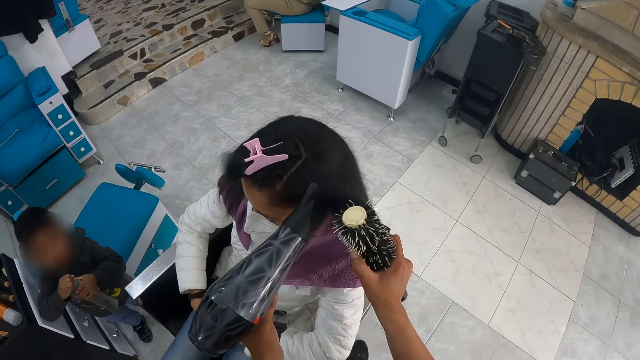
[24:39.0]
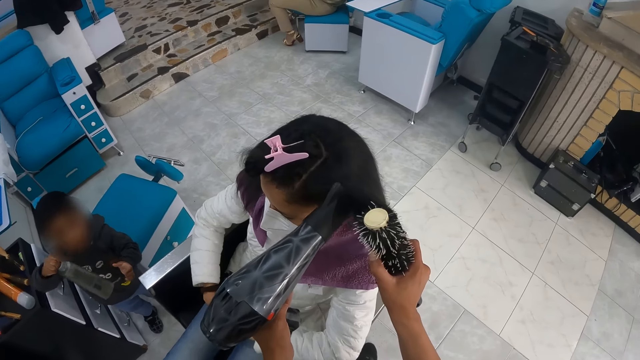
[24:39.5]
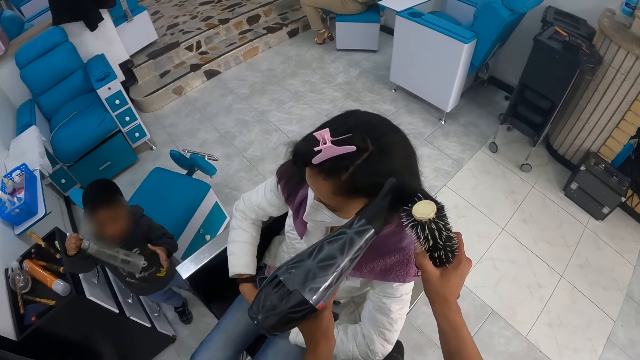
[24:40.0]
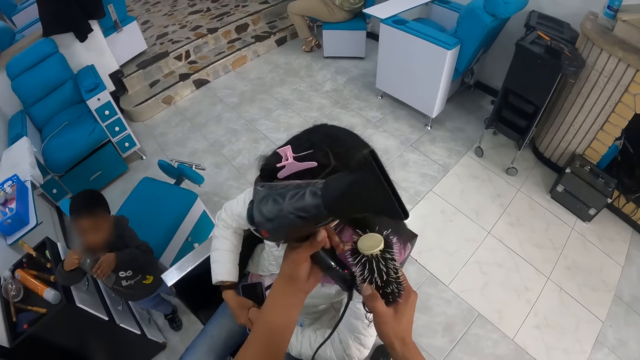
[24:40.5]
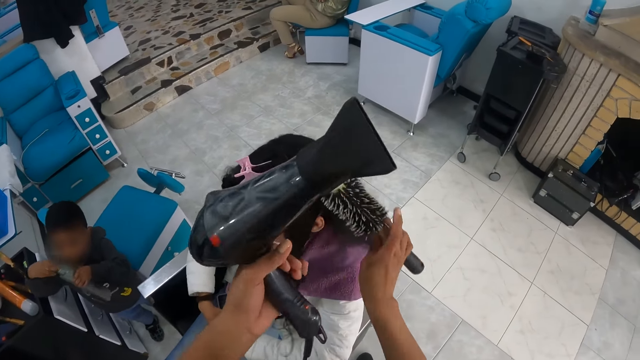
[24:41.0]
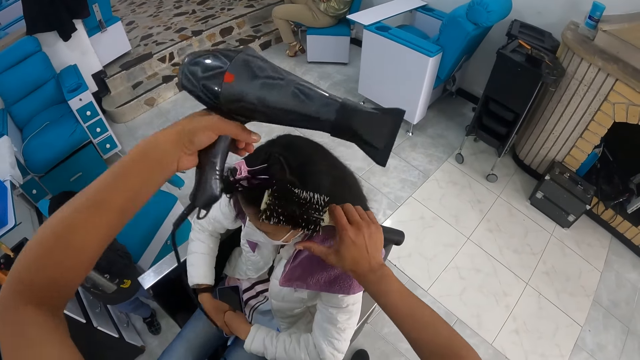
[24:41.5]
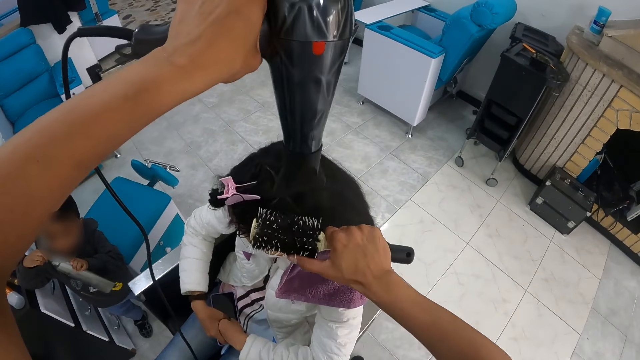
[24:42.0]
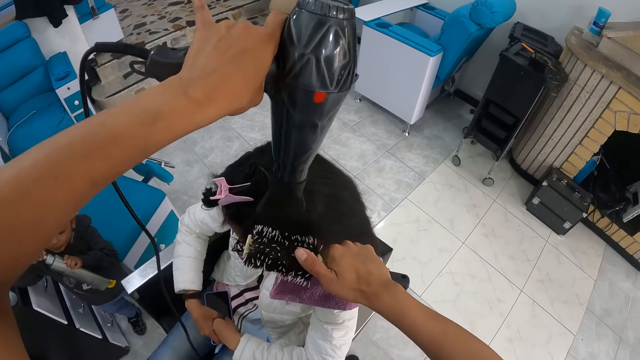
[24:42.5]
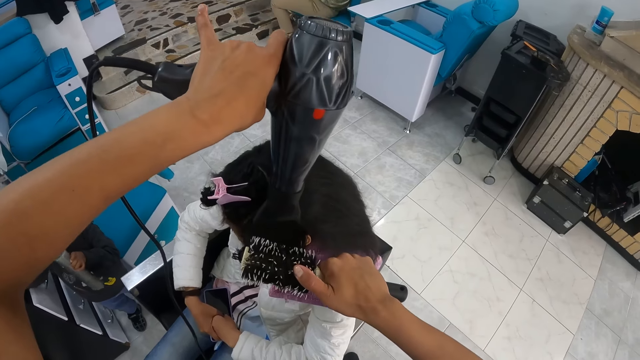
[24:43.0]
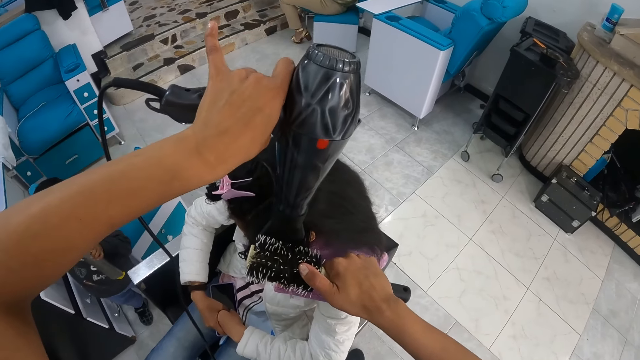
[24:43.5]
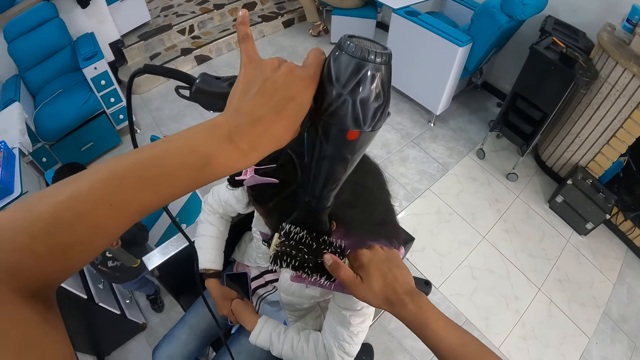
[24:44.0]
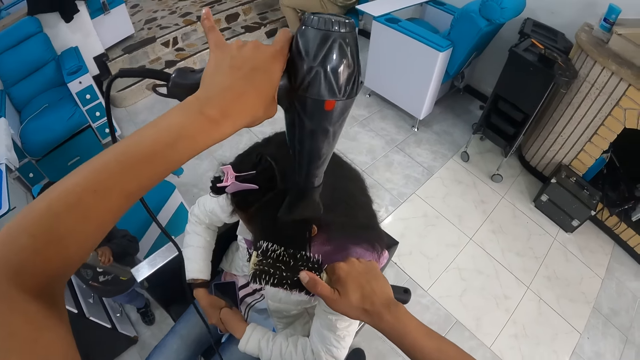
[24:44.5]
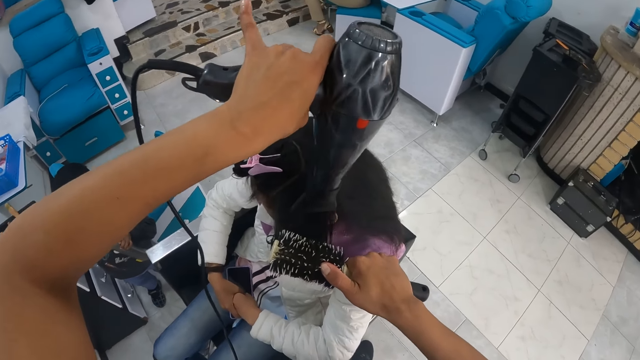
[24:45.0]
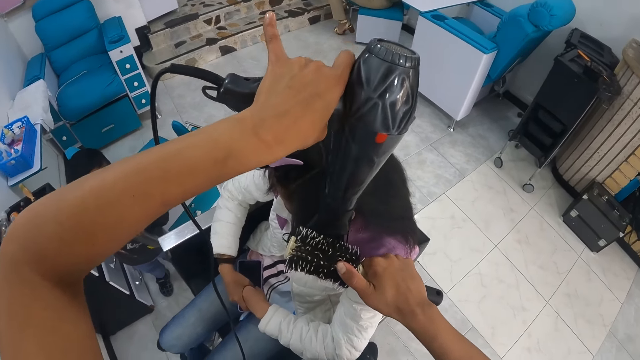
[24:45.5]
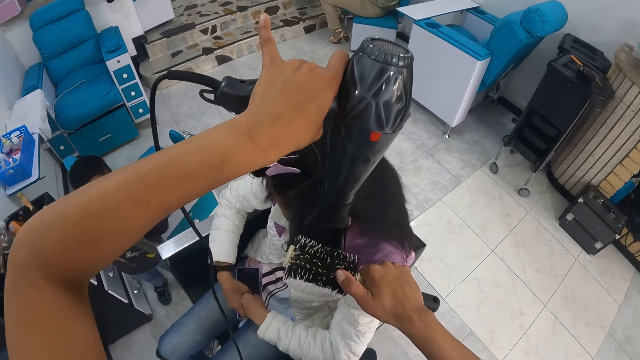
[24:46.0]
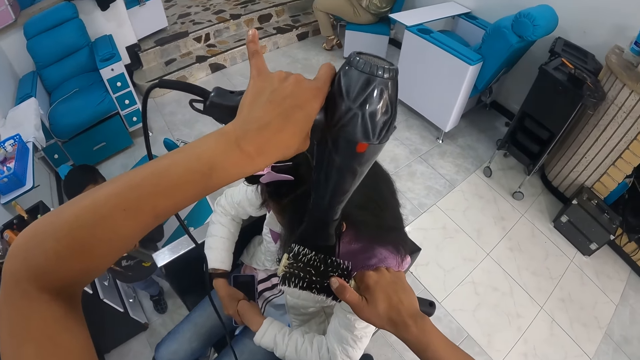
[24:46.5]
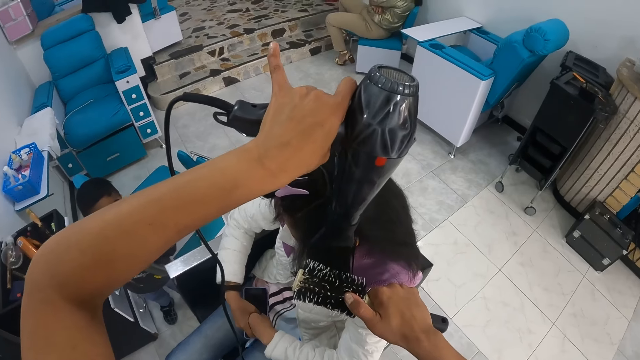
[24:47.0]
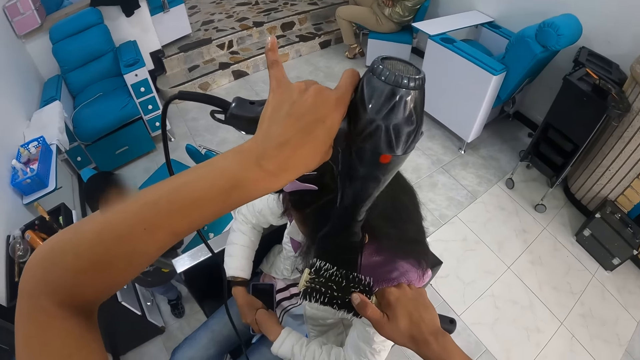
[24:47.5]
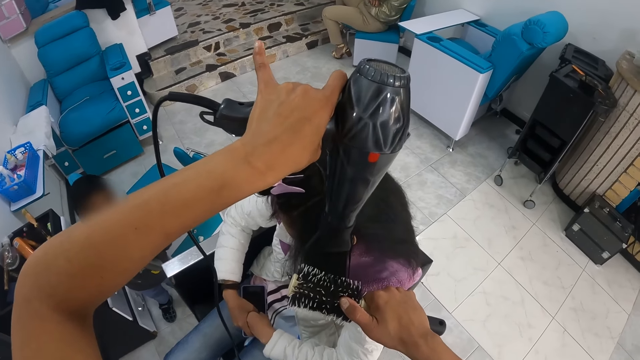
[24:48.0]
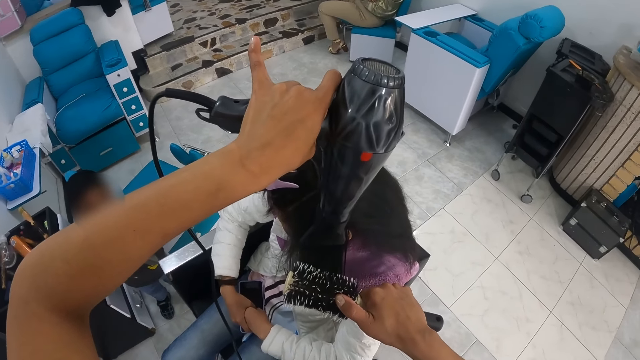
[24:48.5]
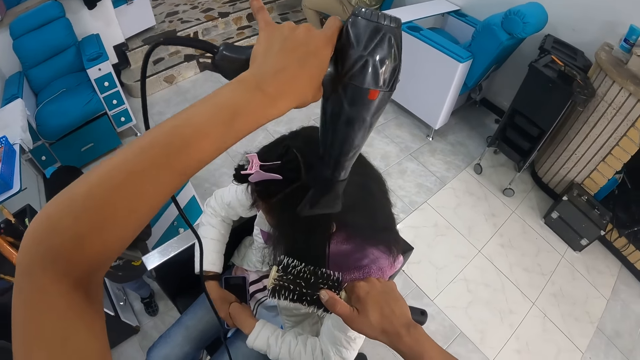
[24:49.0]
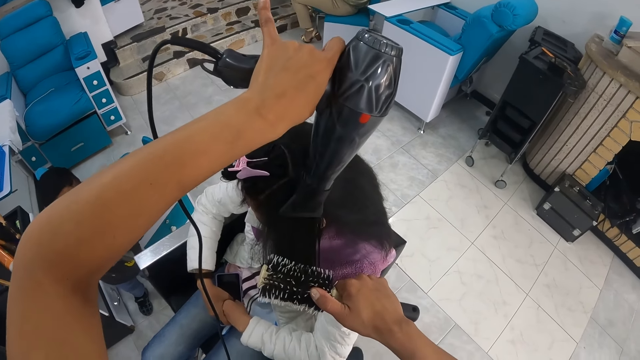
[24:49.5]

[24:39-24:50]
The boy holds the tube in his right hand. He shakes the tube with his right hand. He holds the tube with both hands.

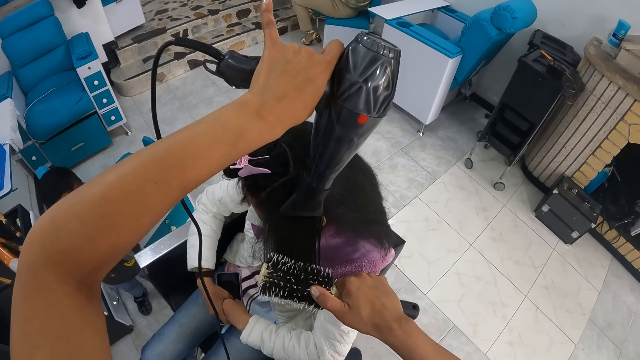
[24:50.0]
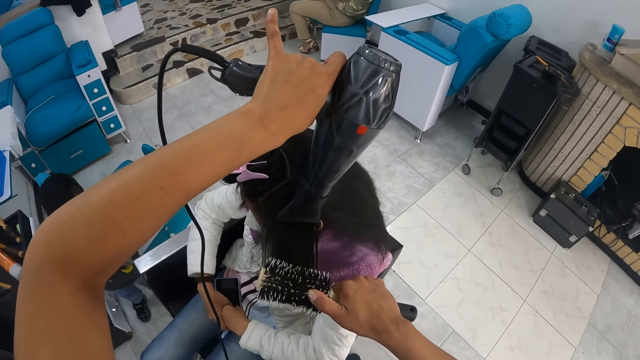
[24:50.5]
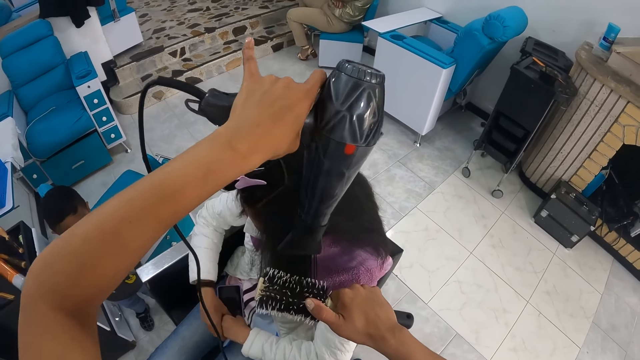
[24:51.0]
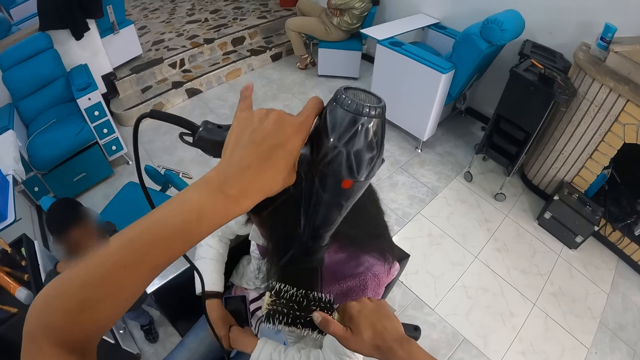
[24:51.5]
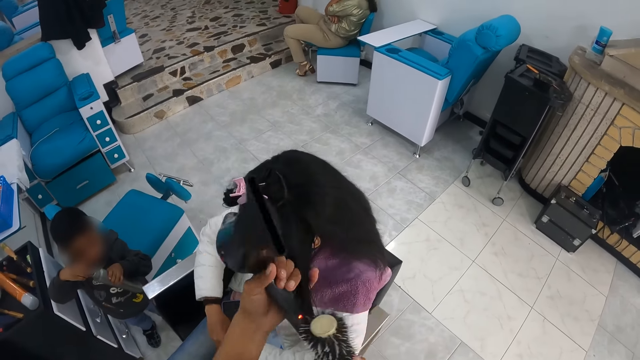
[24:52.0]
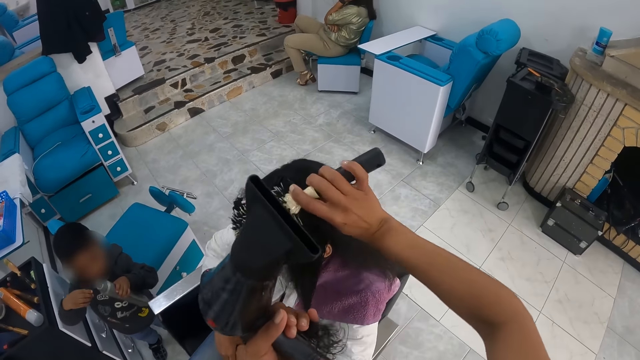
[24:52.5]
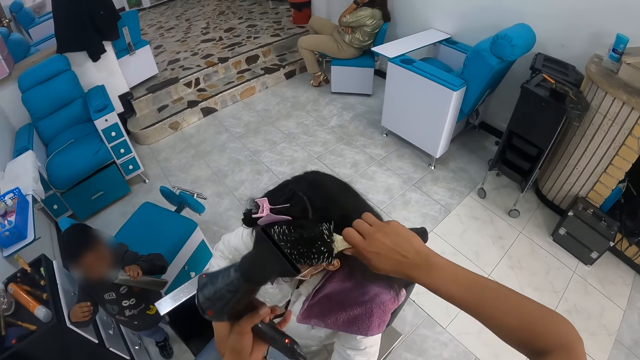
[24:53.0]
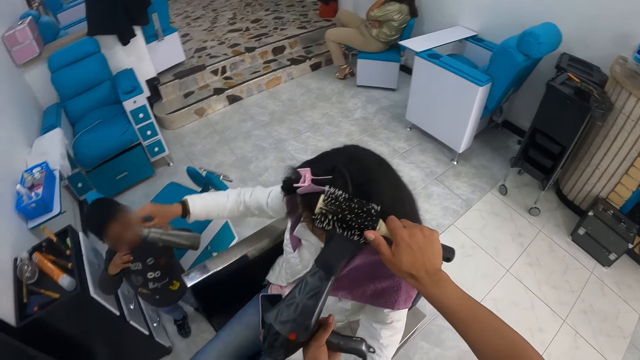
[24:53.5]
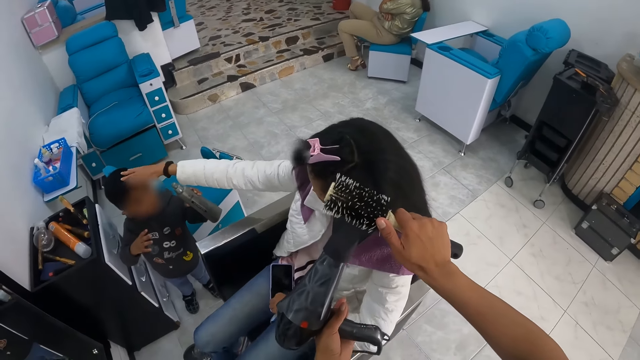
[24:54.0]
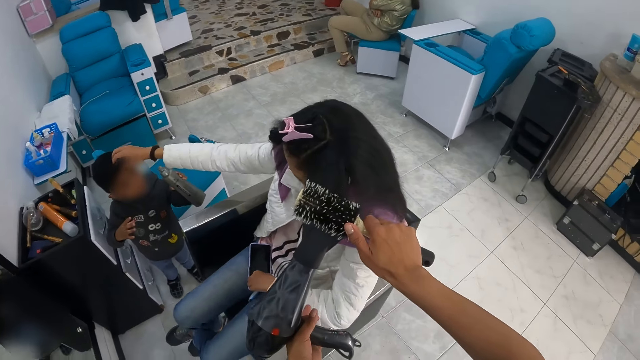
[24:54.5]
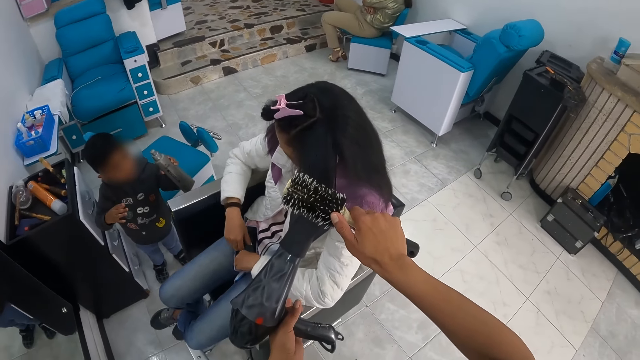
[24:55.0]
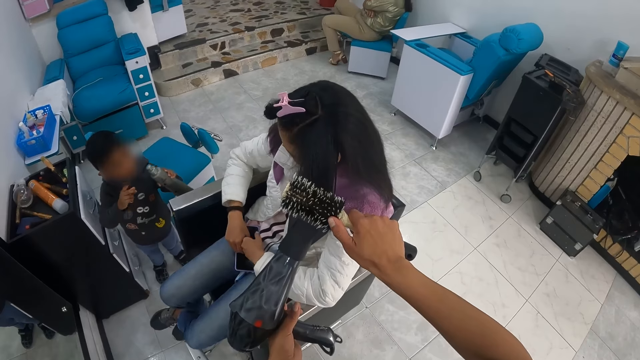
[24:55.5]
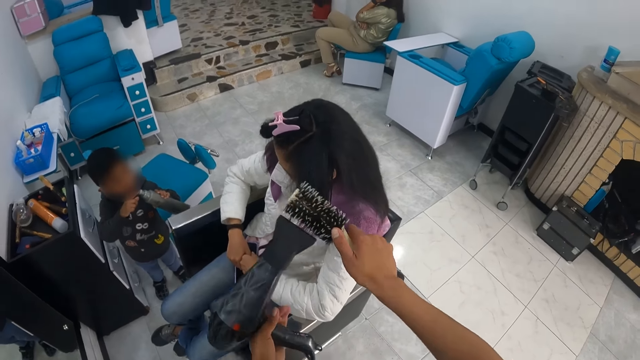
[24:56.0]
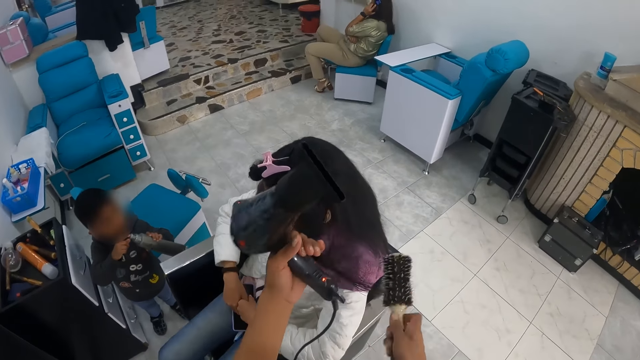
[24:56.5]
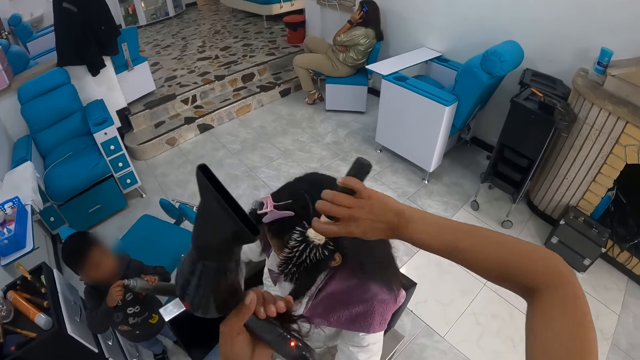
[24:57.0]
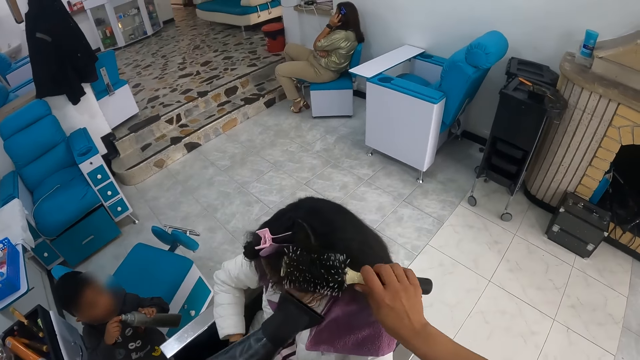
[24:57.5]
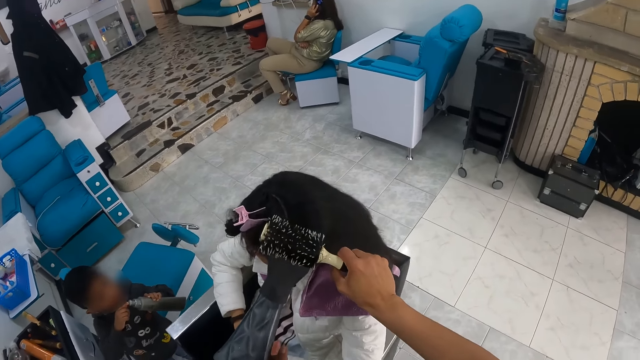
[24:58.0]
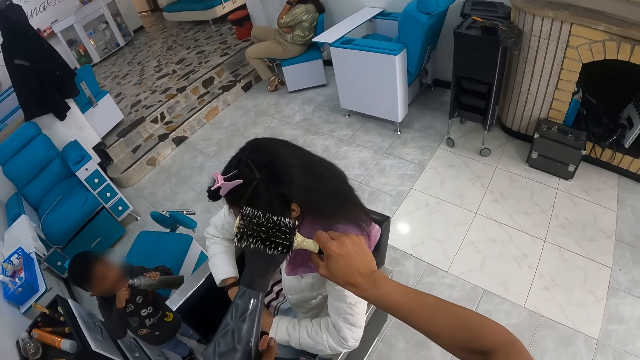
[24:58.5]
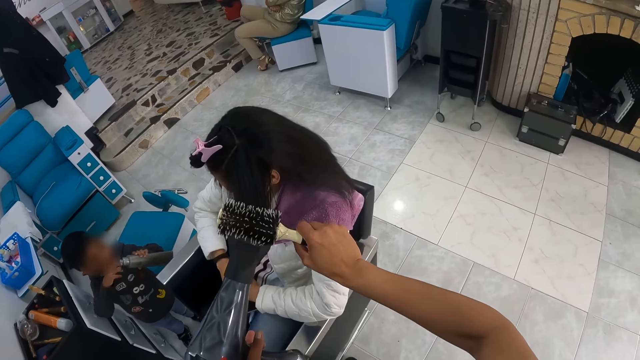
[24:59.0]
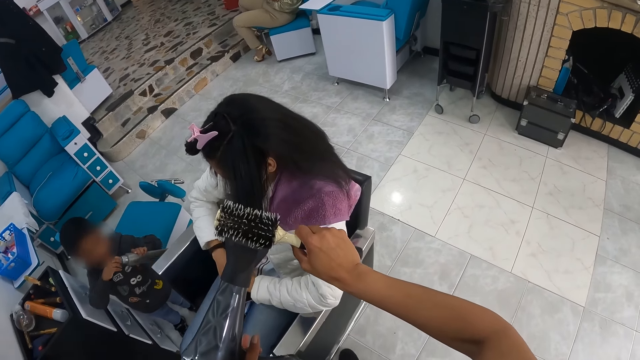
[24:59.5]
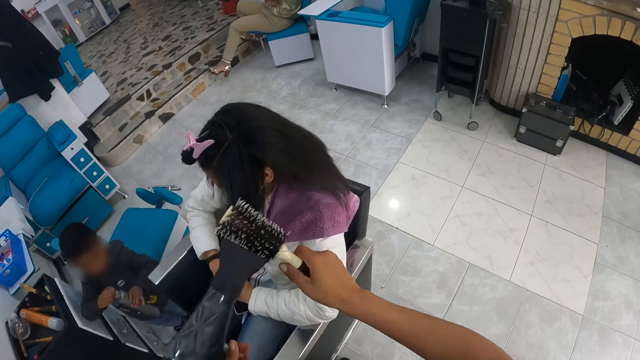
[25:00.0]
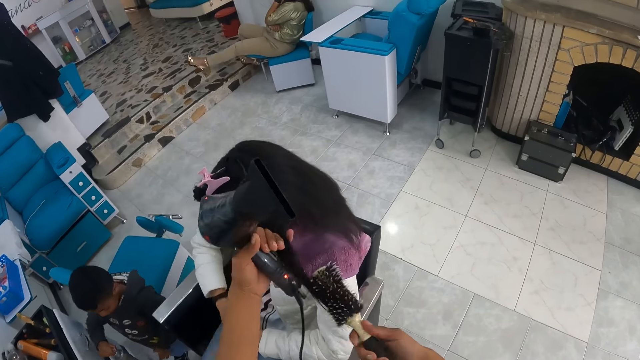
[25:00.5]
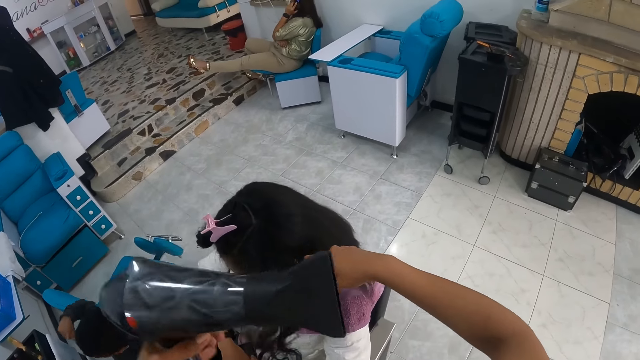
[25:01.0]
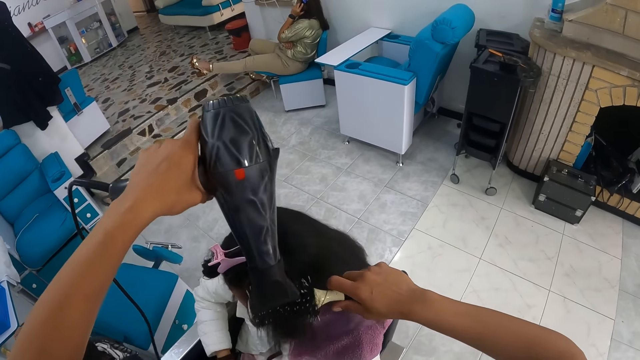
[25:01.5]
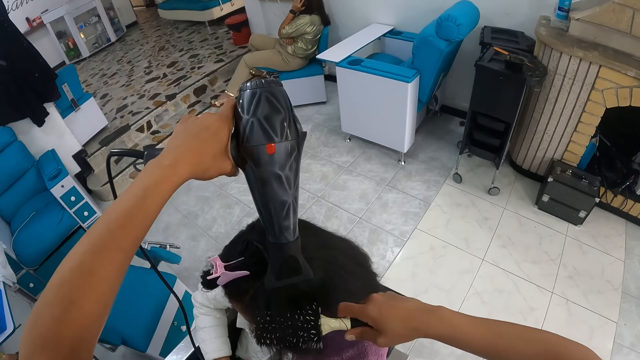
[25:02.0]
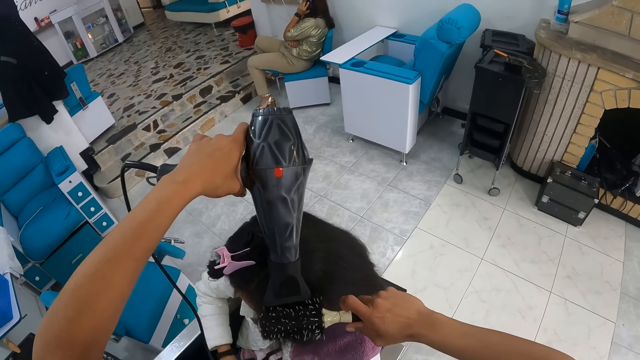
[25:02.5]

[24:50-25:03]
The camera wearer holds the woman's hair with her left hand. The woman touches the boy with her right hand. The boy holds the tube with both hands. The camera wearer holds the woman's hair with her left hand. She does it again.
